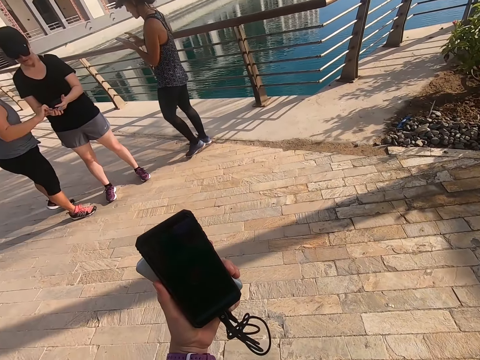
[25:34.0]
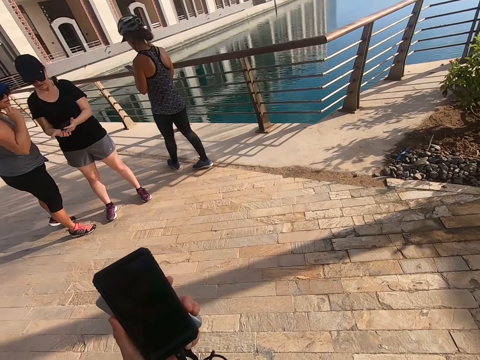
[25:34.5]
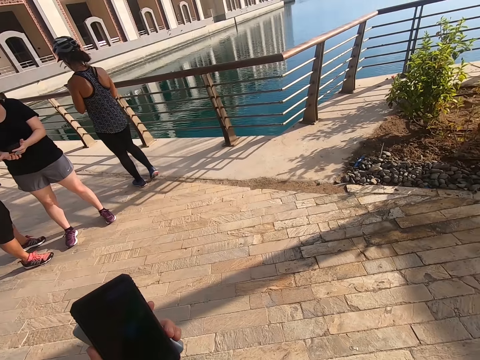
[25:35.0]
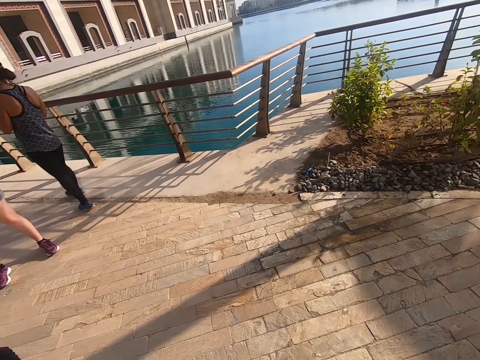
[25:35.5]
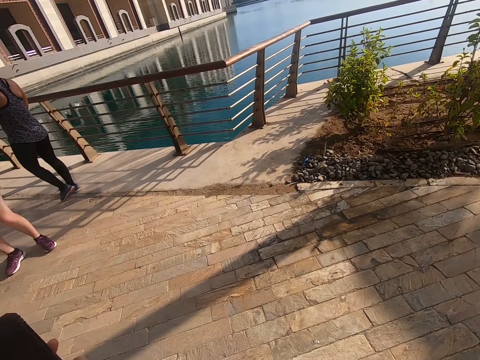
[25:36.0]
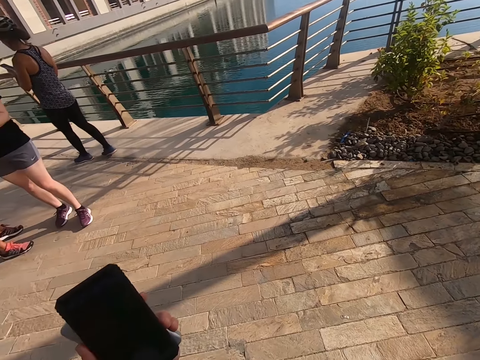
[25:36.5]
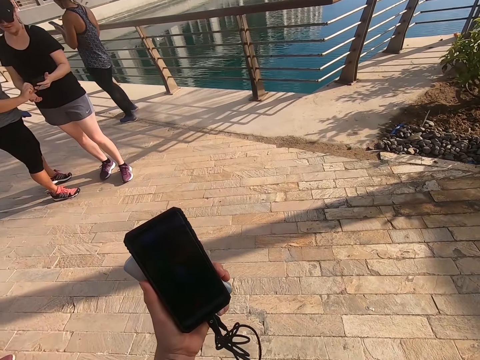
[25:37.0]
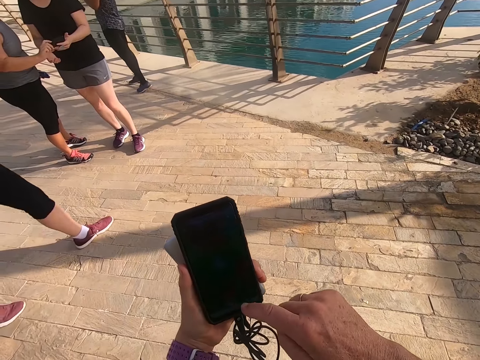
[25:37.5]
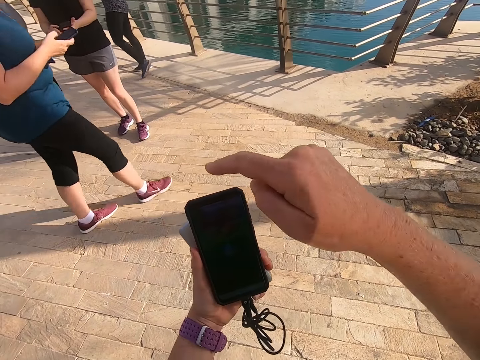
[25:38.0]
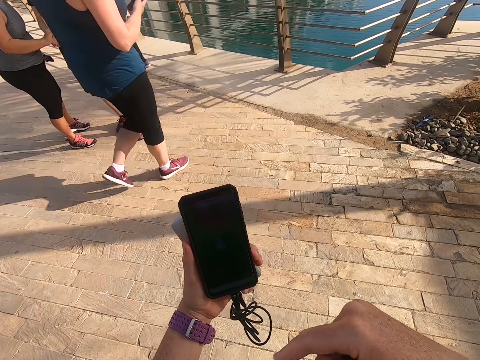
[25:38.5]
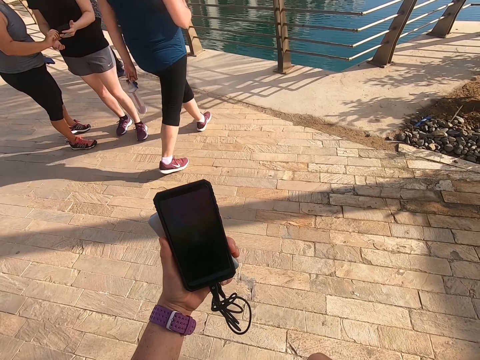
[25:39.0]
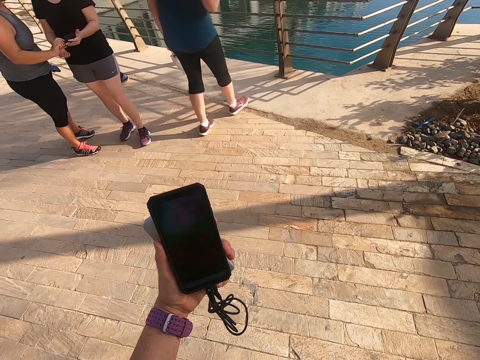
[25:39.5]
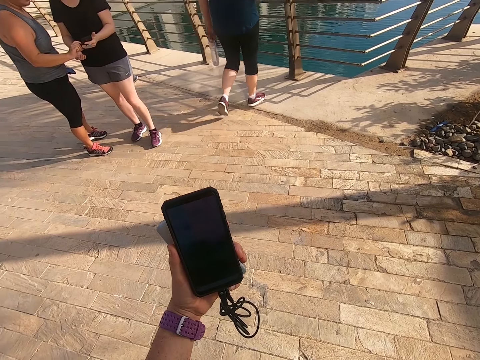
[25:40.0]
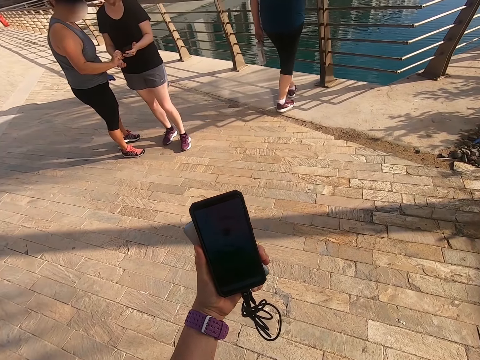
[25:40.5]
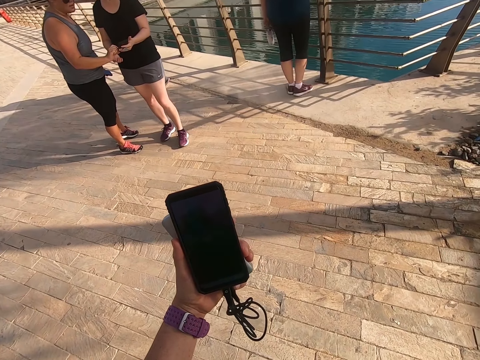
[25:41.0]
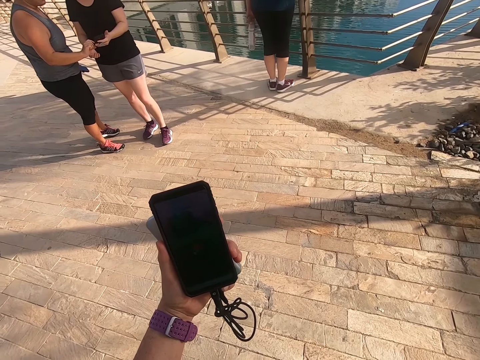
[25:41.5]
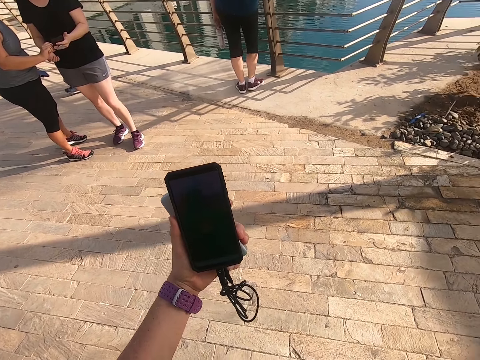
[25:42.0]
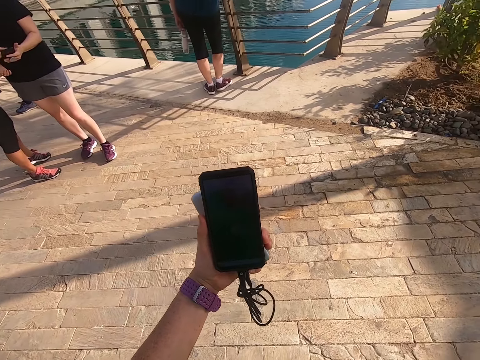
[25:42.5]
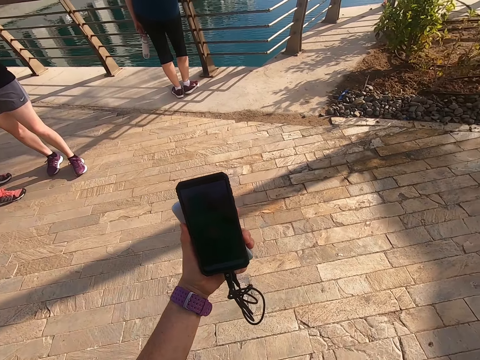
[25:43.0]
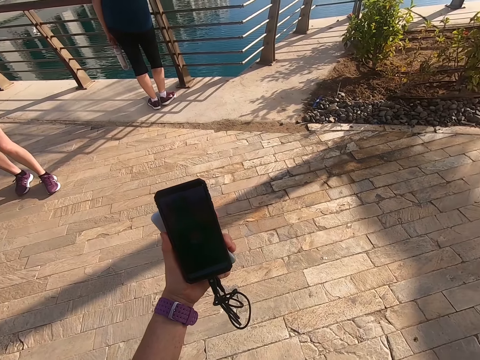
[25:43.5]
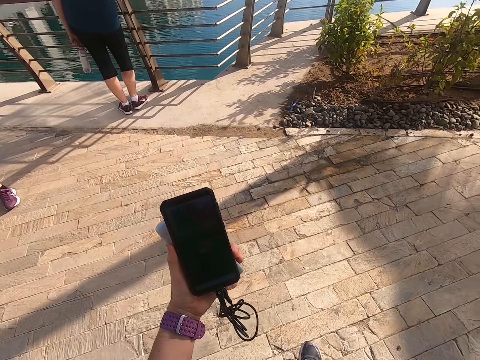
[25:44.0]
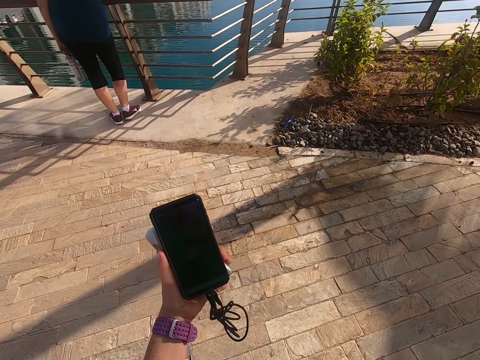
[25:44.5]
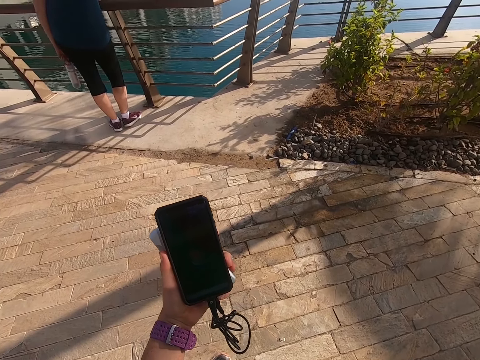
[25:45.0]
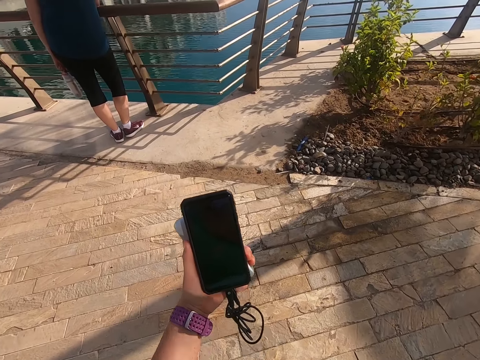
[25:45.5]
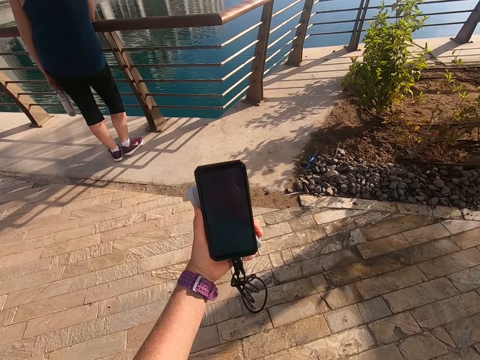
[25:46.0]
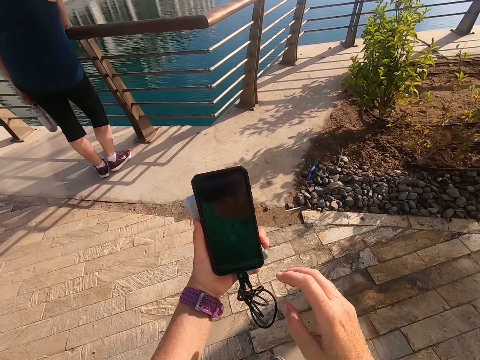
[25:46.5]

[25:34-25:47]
A man walks on the road. Another man stands on the road. Another man looks at the phone. The camera wearer scrolls the phone. They touch a screen. Another man walks on the road. The second man scrolls the phone. The third man holds the phone. The camera wearer looks on the phone. They take a selfie. The fourth man walks on the road again. The camera wearer looks on the phone. They walk on the road.

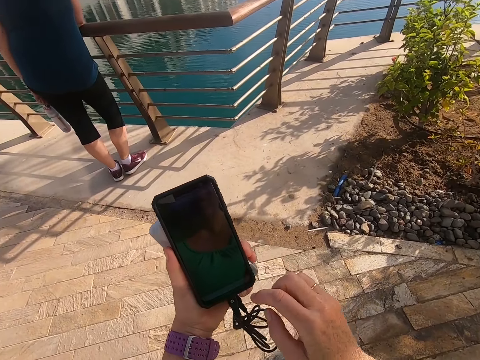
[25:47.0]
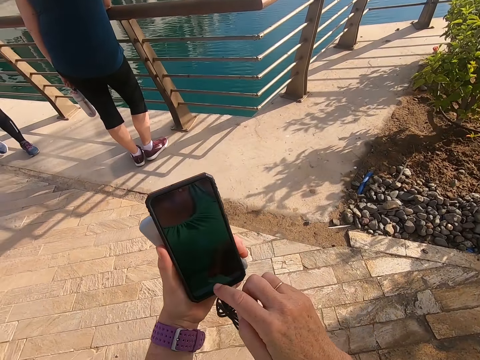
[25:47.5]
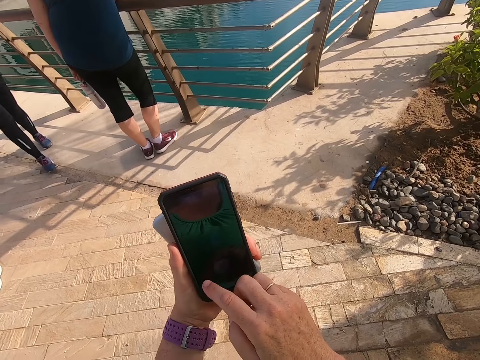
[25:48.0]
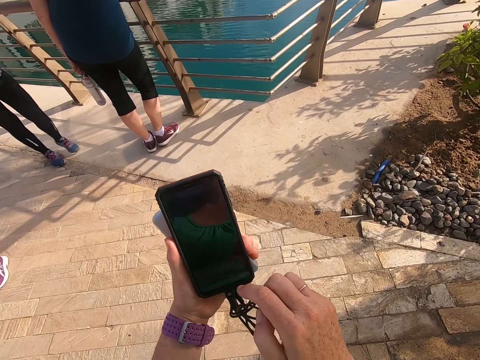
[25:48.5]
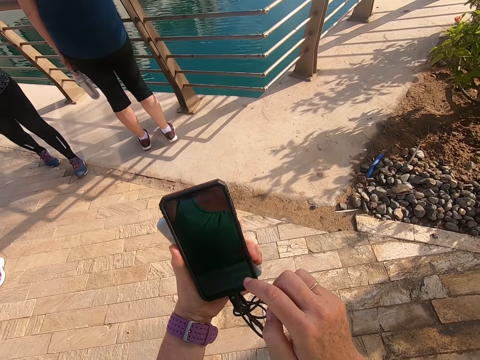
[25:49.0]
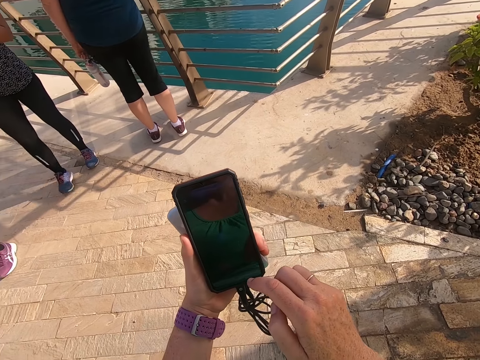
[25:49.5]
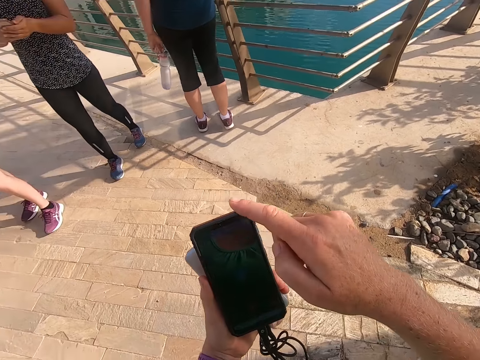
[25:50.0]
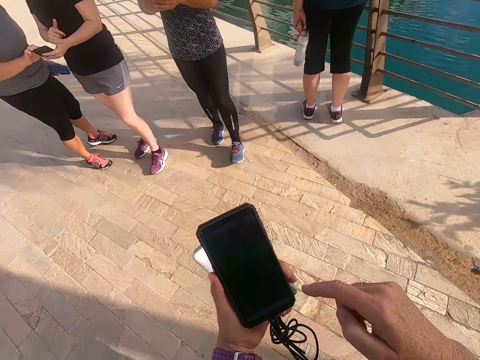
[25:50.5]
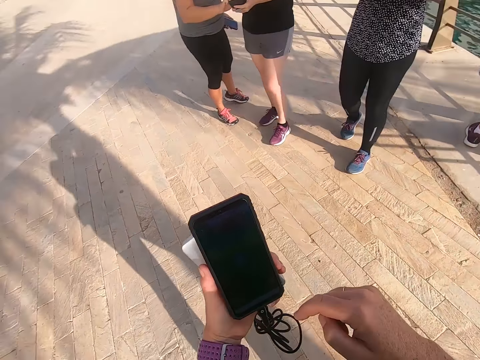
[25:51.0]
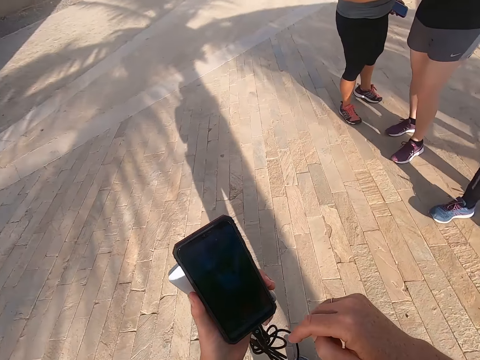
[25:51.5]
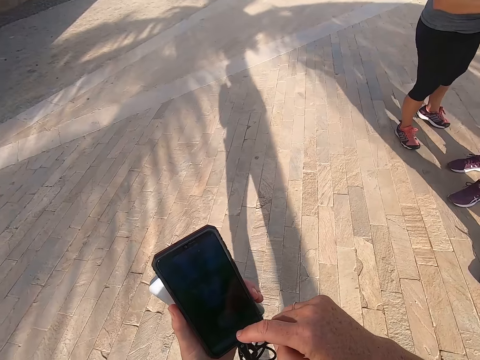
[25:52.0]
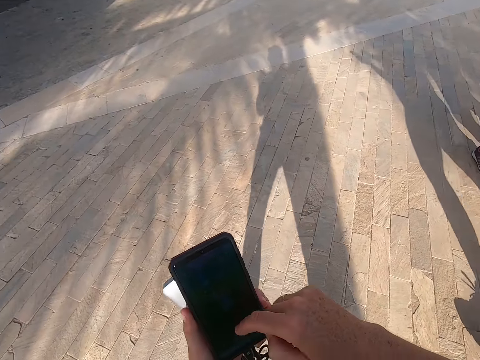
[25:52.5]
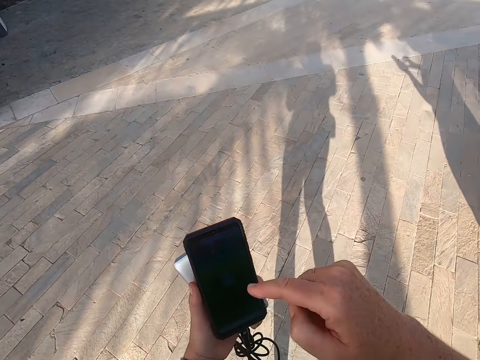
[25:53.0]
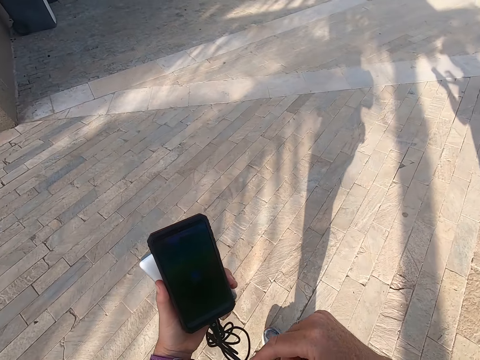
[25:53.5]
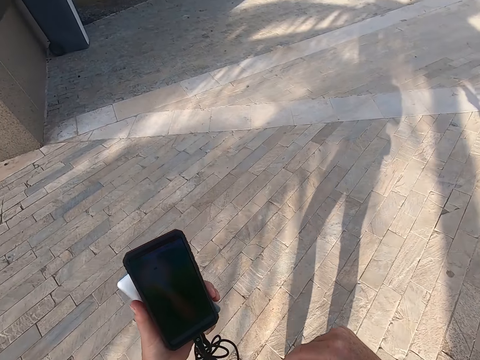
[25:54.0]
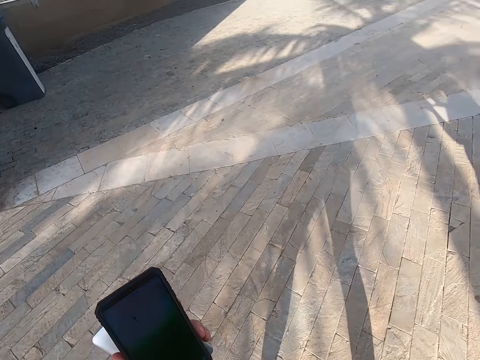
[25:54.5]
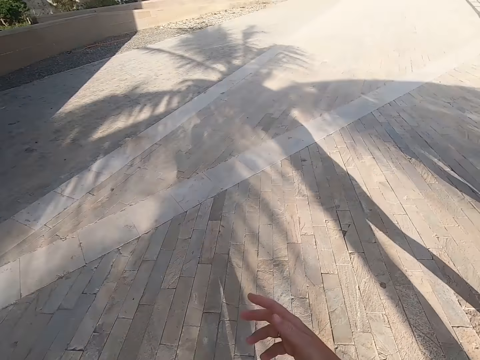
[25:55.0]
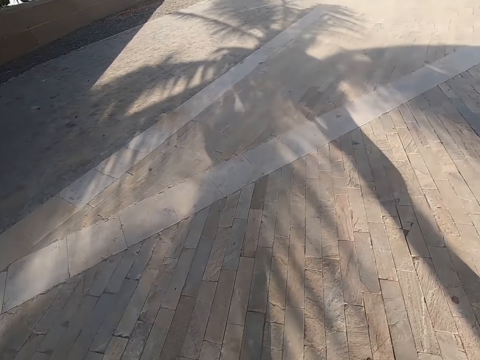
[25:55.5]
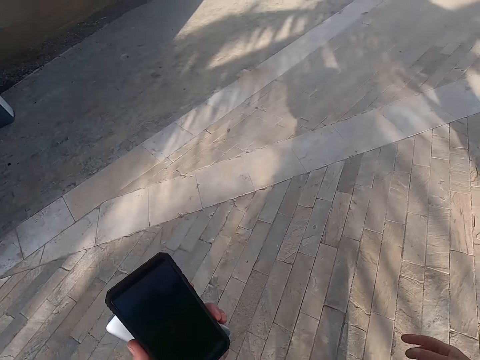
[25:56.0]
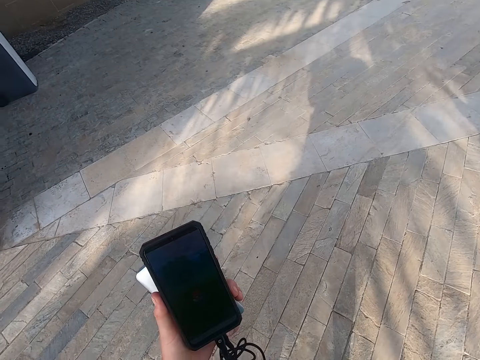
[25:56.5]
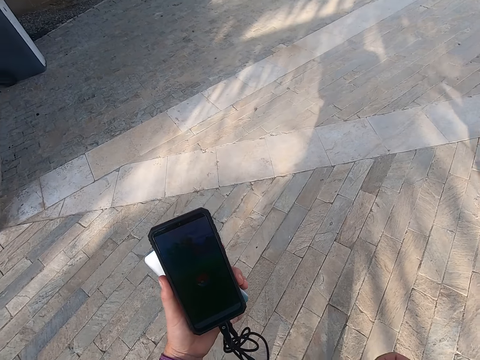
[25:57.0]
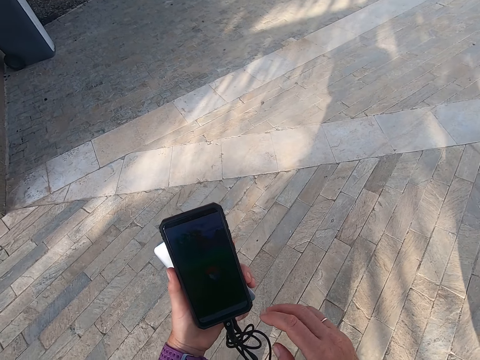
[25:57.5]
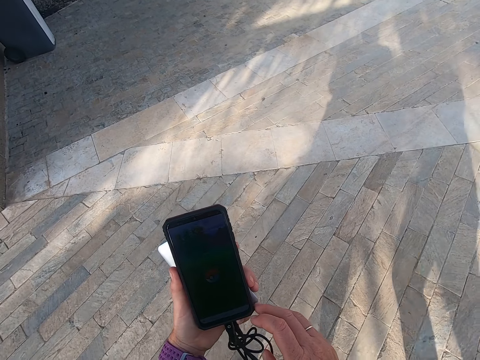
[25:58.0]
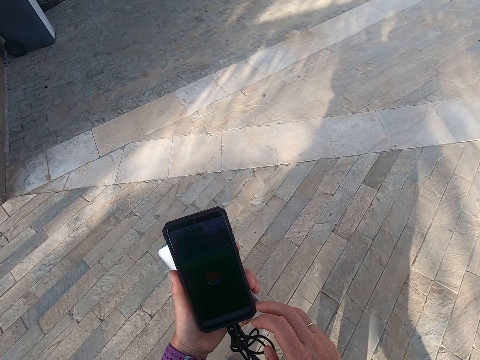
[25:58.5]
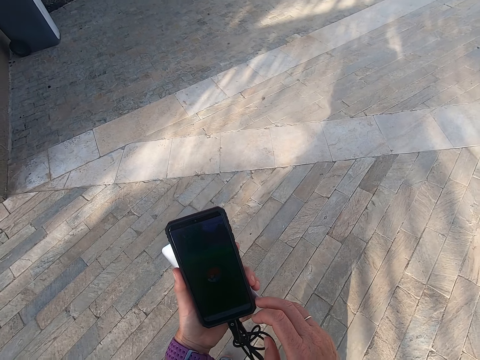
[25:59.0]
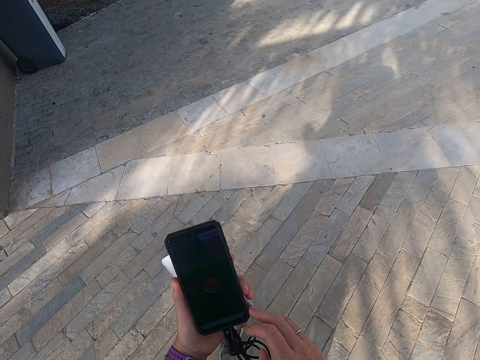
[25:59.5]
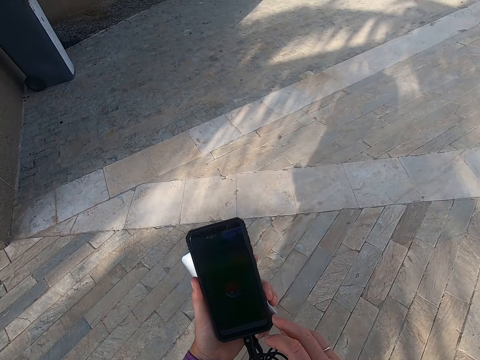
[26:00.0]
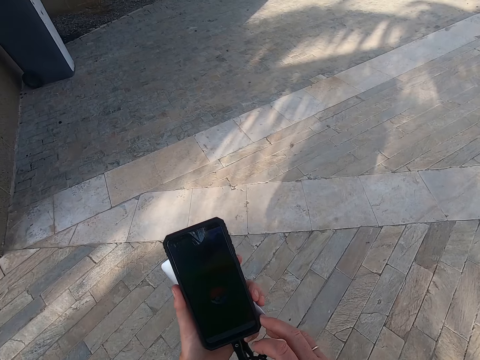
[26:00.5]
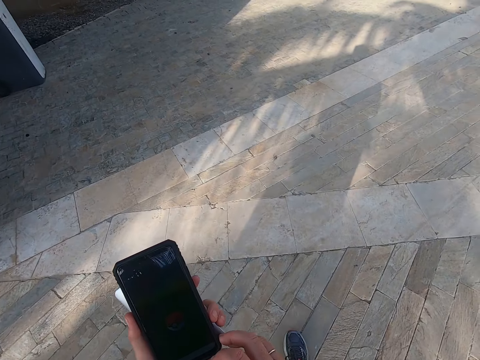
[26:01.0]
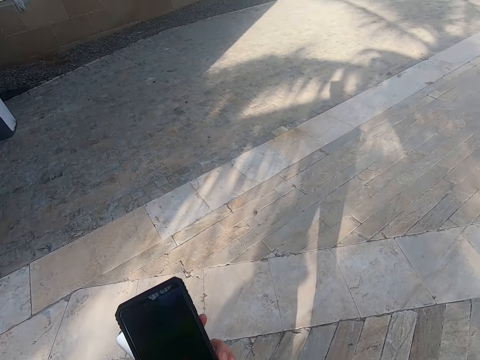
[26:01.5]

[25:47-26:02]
The camera wearer scrolls the phone. They hold the phone. A man walks on the road. The camera wearer touches a screen. They take a selfie. They scroll the phone. They touch the screen. They walk on the road. They take a selfie. They look around the road. They look on the phone. They walk on the road.
